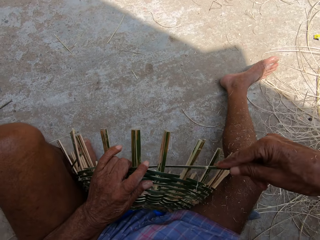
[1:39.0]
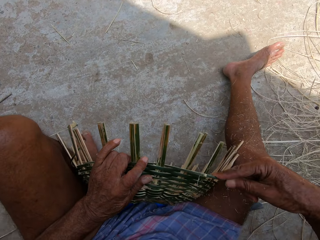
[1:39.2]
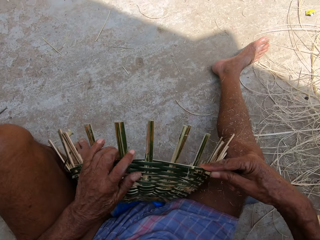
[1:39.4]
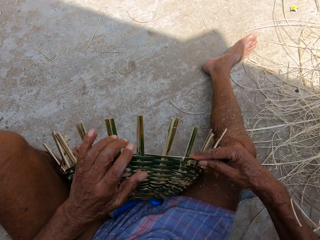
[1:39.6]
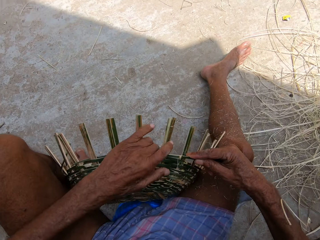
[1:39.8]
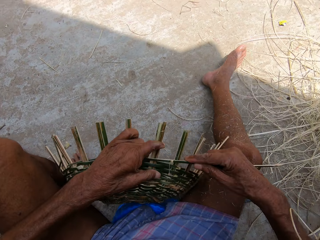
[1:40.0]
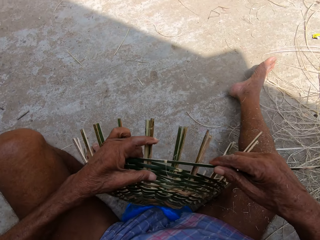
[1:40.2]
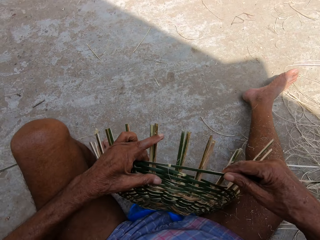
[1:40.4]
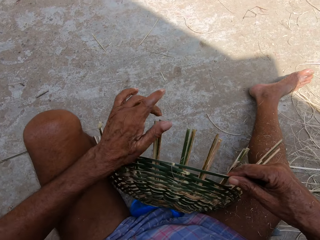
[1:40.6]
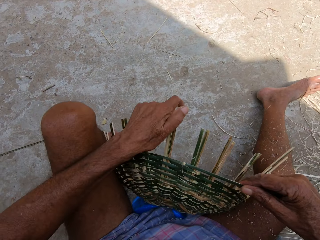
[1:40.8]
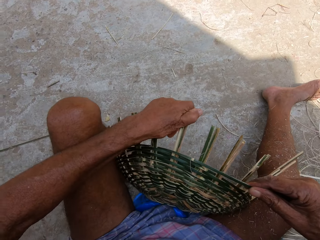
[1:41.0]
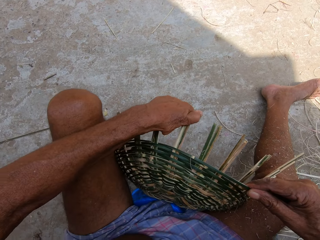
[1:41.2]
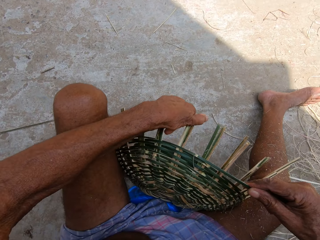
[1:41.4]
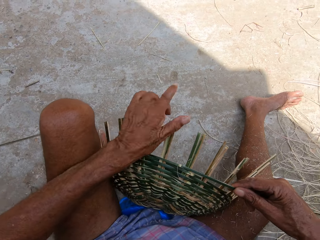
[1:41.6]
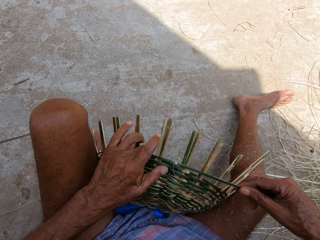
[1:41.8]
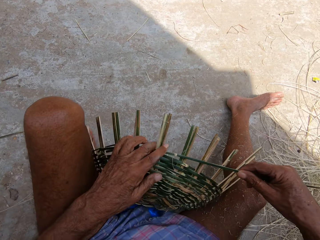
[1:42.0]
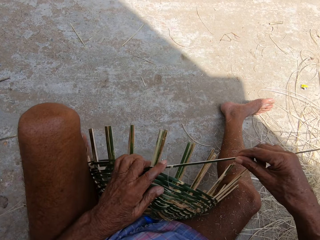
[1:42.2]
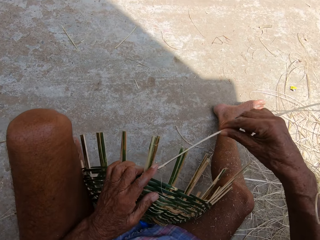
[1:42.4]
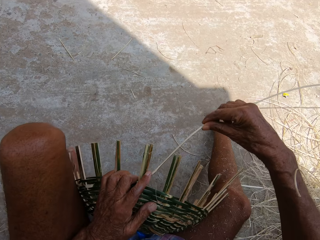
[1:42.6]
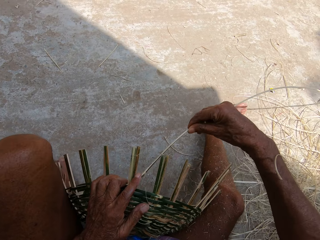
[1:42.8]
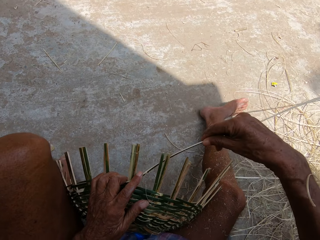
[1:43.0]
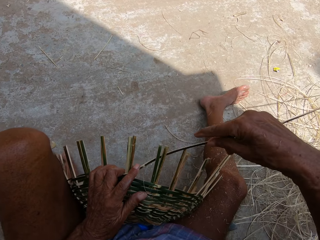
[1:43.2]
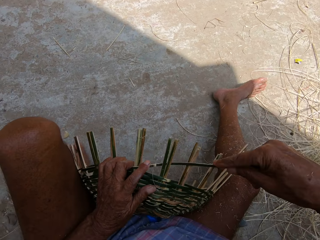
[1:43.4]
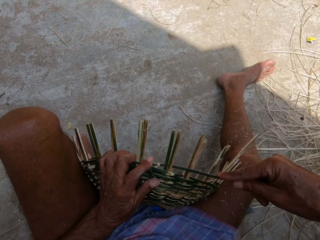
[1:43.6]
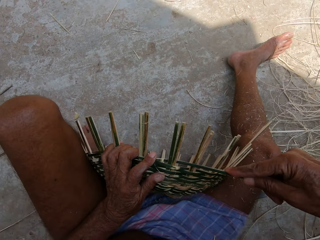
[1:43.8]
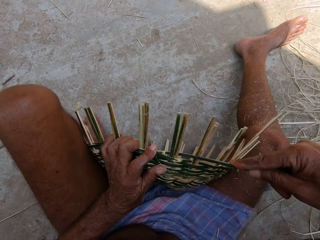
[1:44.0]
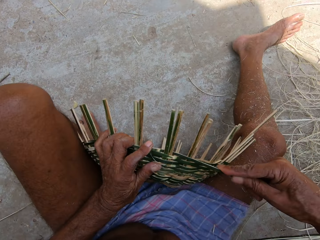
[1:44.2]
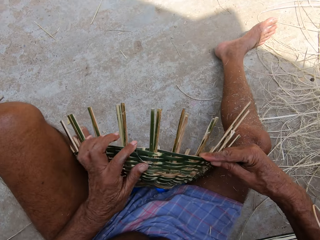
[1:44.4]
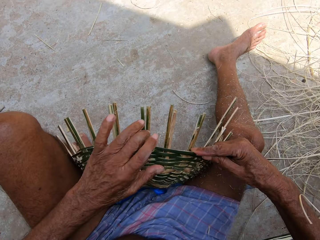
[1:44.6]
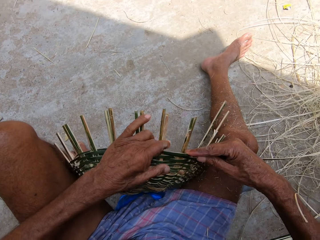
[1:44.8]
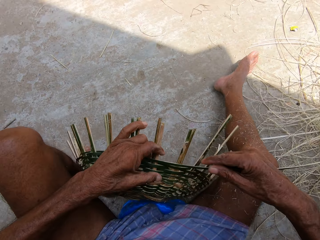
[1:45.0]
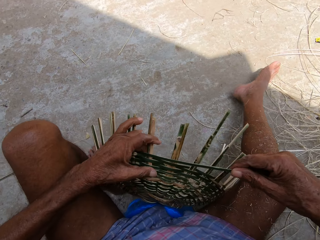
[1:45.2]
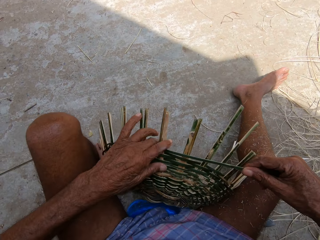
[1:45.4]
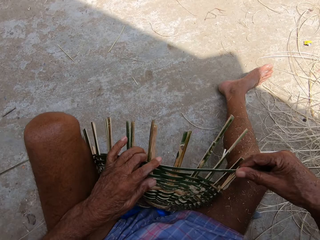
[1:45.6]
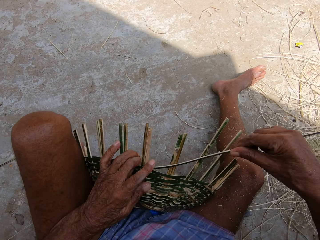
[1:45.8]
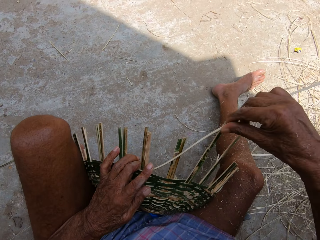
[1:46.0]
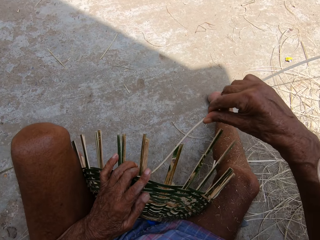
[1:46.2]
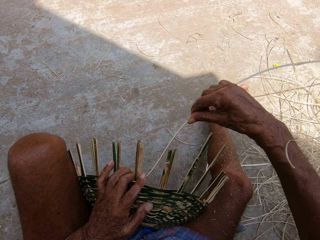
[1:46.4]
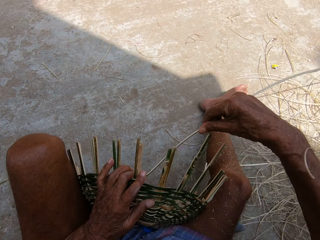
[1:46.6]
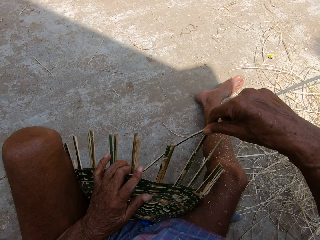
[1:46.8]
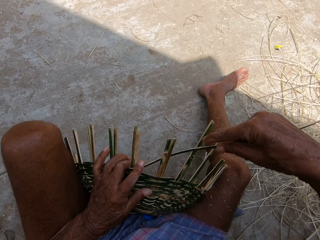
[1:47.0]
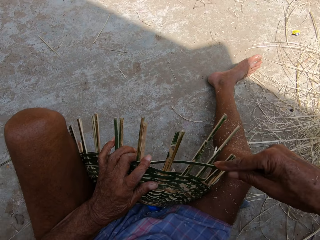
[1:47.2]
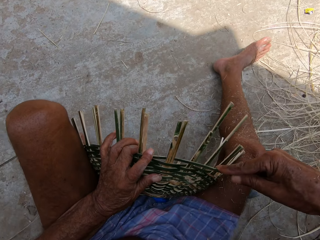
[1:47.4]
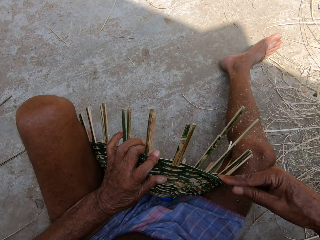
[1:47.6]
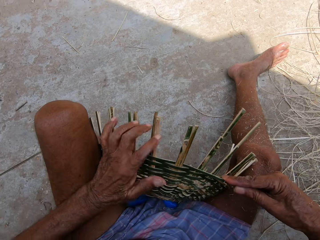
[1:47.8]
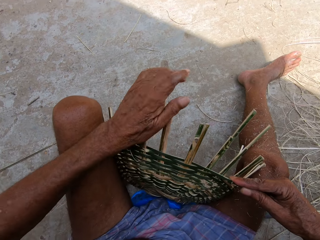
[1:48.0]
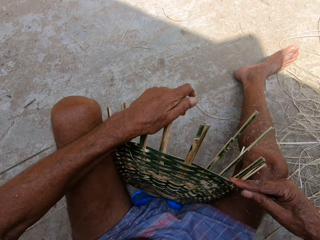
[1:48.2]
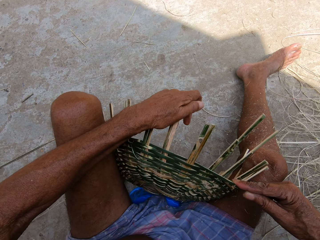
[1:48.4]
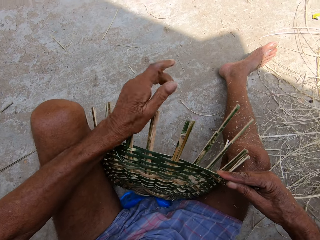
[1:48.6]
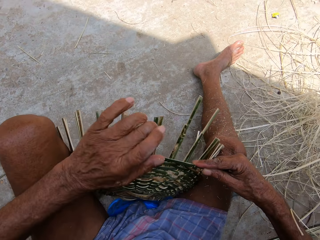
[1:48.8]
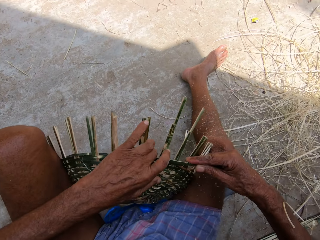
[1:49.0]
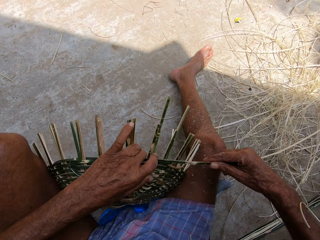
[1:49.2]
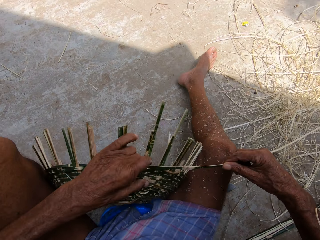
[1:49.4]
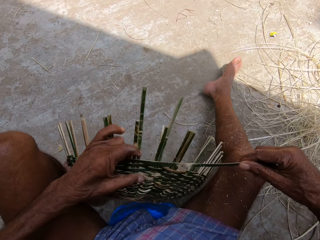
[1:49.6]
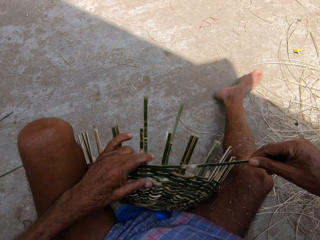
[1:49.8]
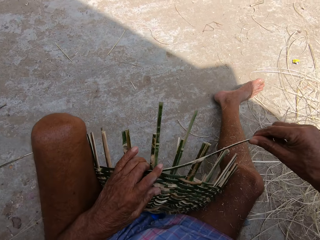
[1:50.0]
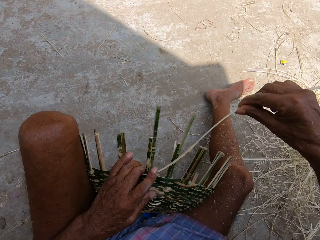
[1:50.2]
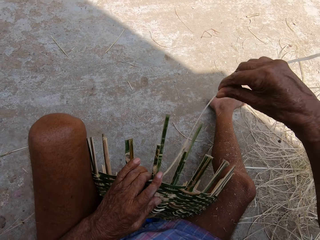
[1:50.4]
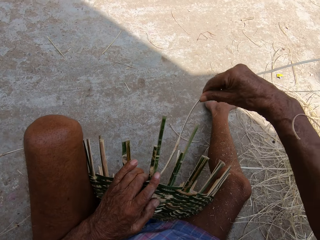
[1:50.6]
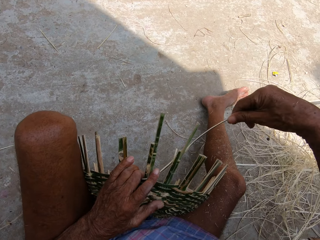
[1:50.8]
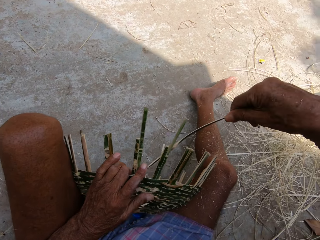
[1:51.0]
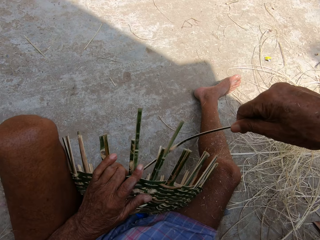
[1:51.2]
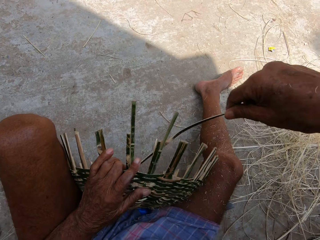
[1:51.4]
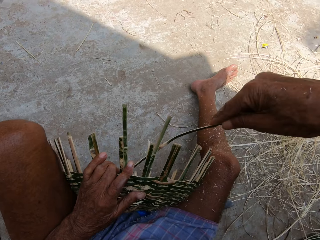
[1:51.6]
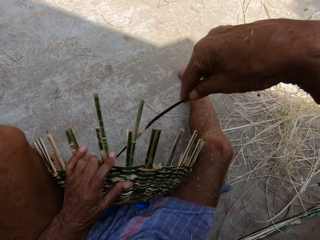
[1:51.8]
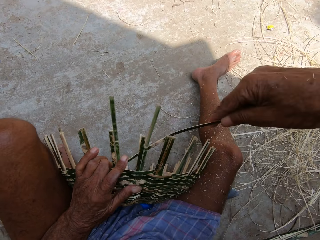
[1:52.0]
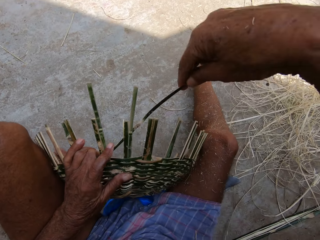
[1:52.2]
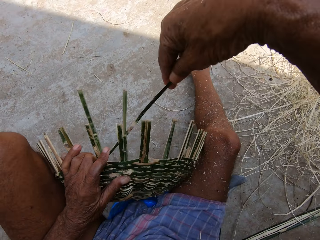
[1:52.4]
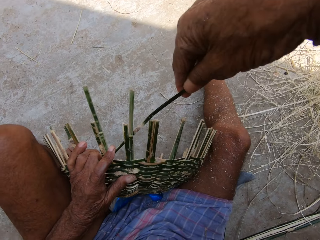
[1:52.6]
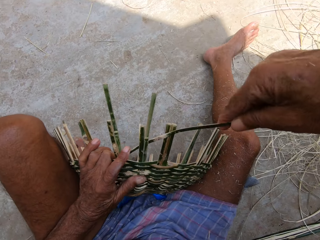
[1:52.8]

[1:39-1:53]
The camera wearer adjusts the basket with his left hand. He bends the basket with his left hand. He places his left hand on the basket. He weaves the basket with the wicker in his right hand. He adjusts the basket with his left hand. He weaves the basket with the wicker in his right hand. He bends the basket with his left hand. He places his left hand on the basket. He weaves the basket with the wicker in his right hand.

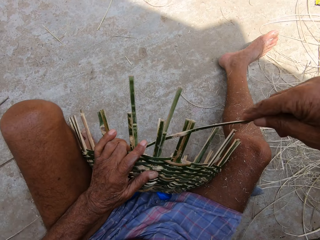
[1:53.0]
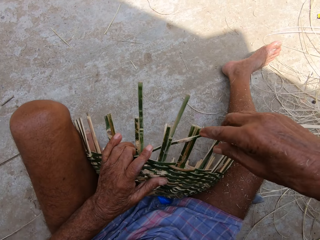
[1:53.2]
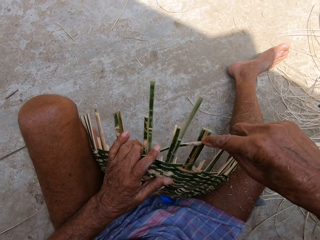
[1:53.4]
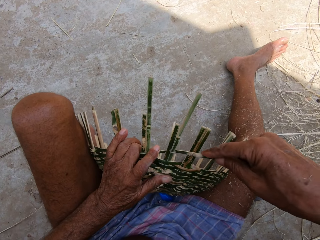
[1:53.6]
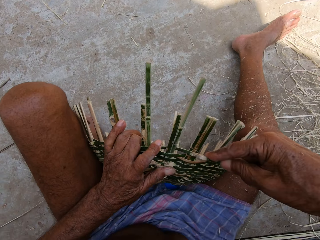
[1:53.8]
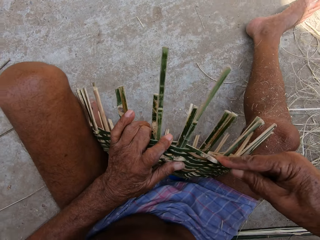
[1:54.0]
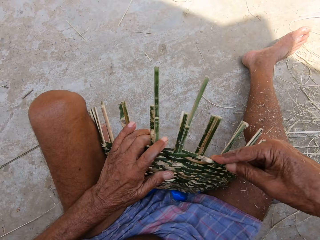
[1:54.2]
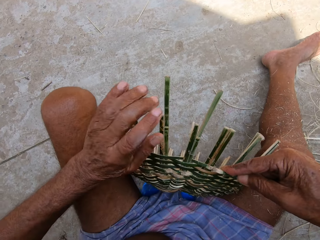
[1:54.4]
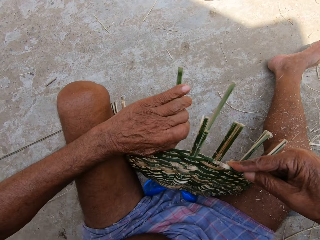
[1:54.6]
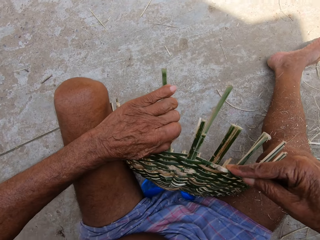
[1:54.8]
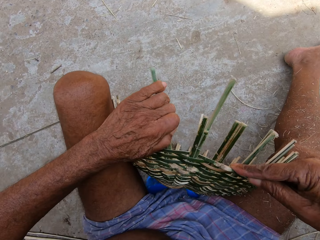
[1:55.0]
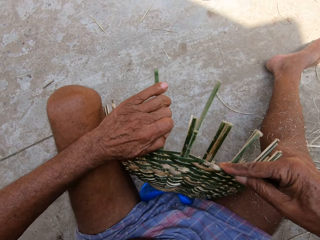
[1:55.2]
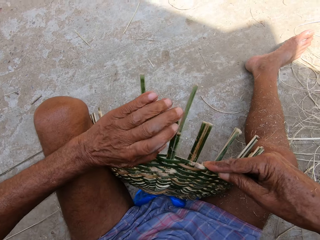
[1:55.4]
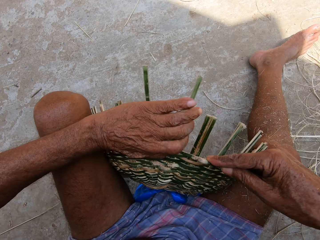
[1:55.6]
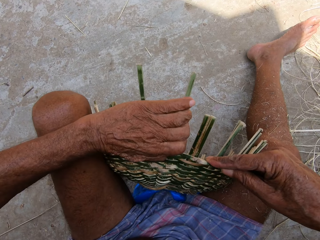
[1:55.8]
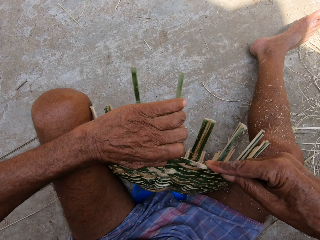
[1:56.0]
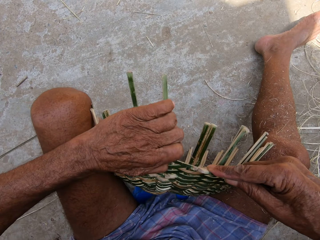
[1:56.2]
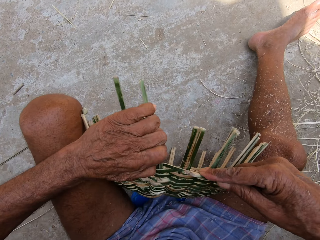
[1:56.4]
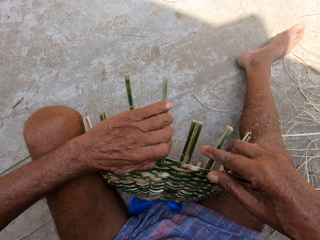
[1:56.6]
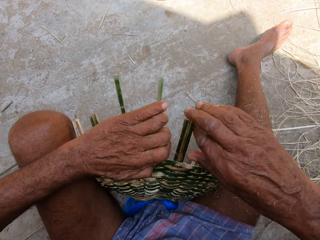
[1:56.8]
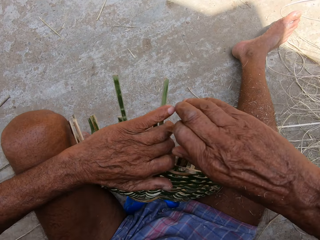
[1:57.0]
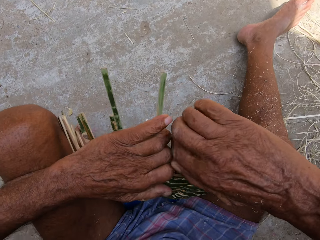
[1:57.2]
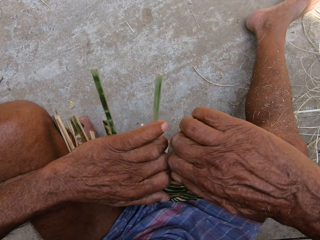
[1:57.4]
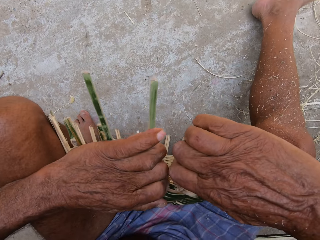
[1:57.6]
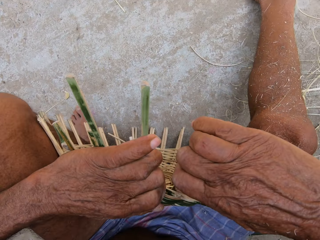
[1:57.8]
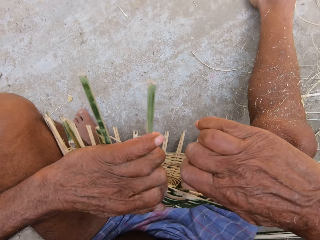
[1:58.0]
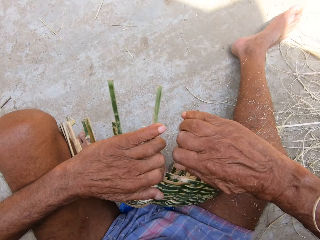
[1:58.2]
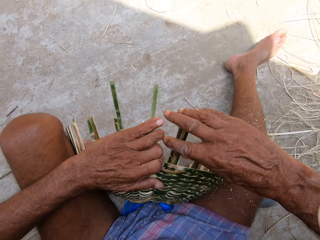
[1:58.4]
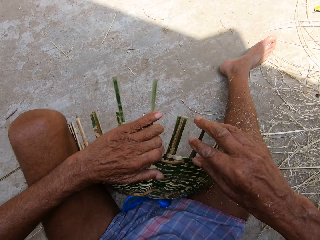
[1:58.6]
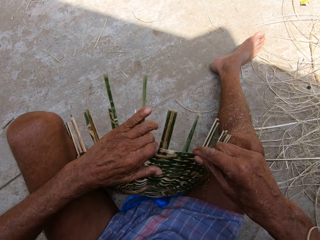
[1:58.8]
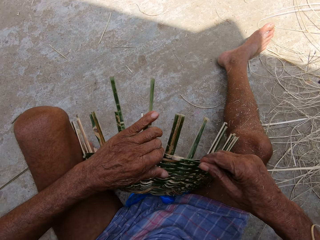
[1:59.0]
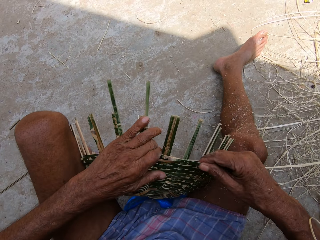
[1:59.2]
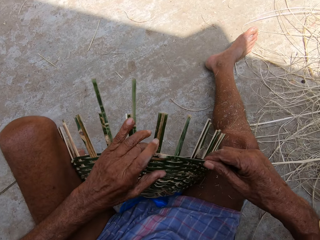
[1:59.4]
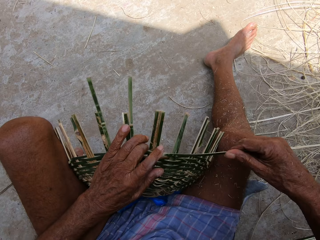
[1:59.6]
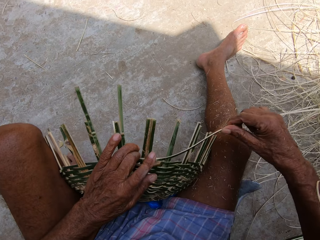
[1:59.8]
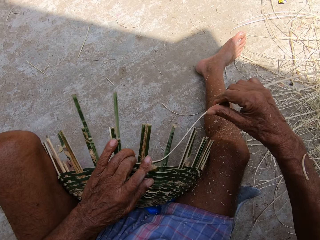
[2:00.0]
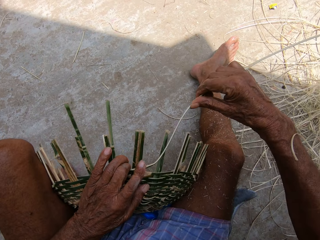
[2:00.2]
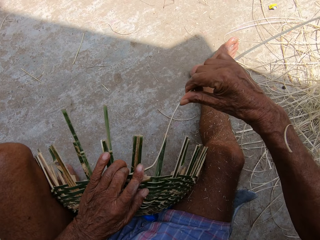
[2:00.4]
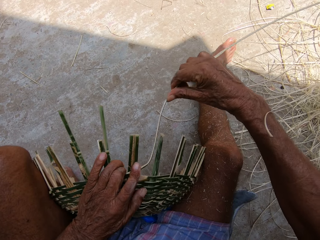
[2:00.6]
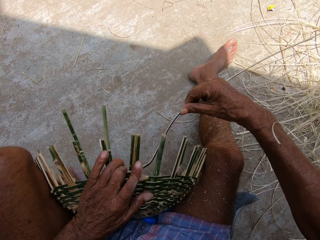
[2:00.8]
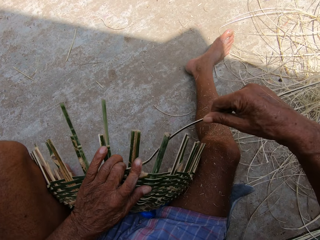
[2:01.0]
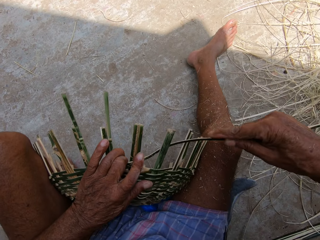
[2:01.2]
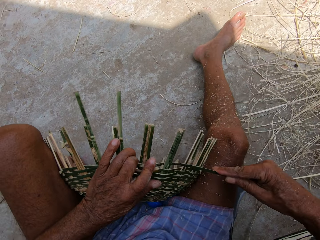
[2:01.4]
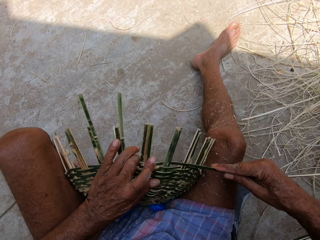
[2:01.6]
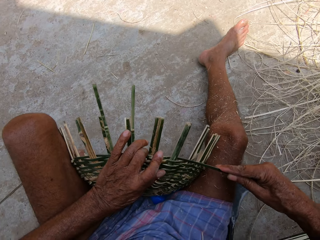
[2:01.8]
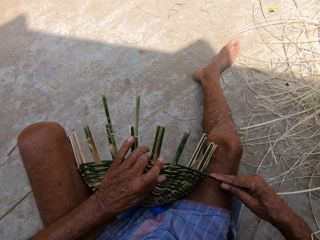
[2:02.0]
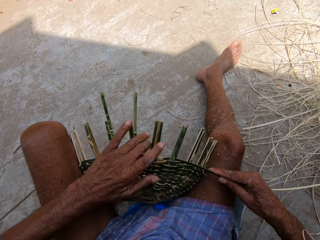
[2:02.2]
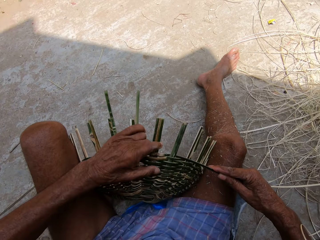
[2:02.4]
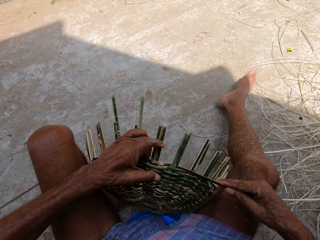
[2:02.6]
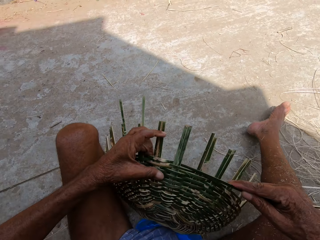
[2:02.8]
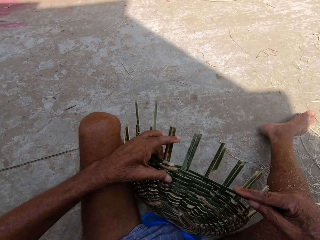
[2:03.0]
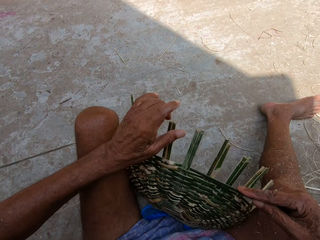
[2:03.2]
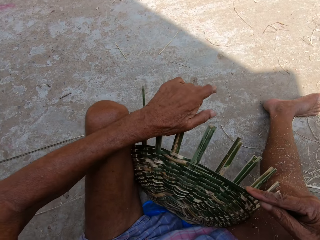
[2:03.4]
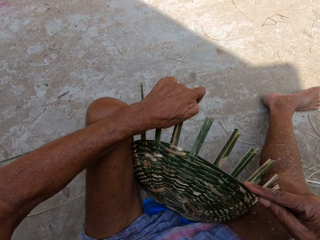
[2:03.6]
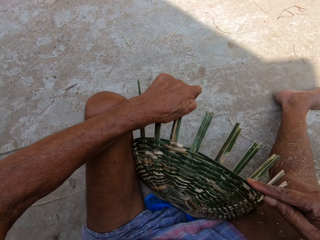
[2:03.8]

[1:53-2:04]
The camera wearer adjusts the basket with his left hand. He adjusts the basket with his right hand. He holds the wicker with his right hand. He weaves the basket with the wicker in his right hand. He adjusts the basket with his left hand. He bends the basket with his left hand.
